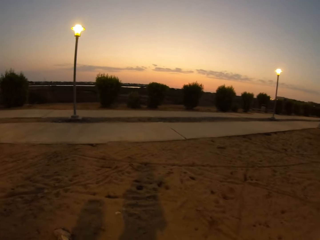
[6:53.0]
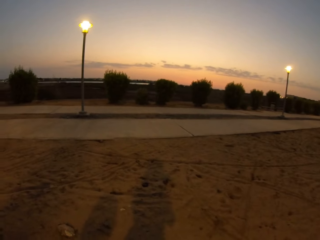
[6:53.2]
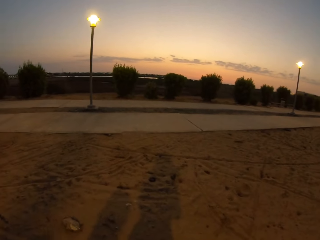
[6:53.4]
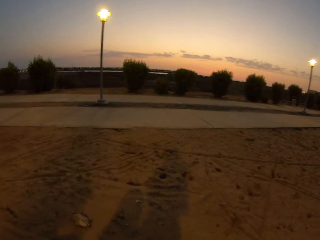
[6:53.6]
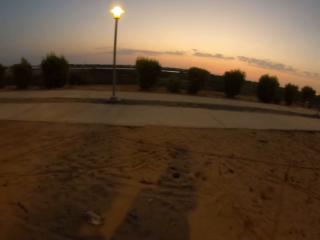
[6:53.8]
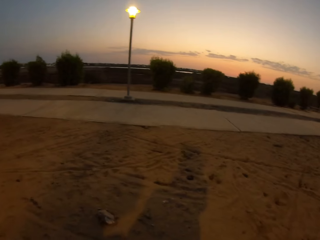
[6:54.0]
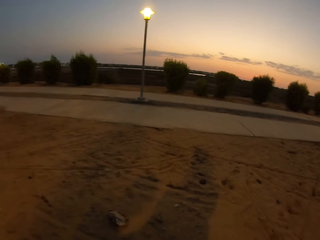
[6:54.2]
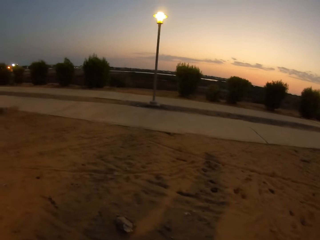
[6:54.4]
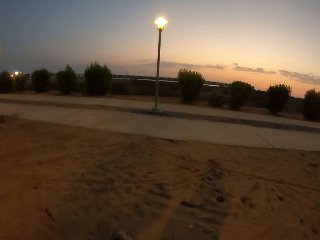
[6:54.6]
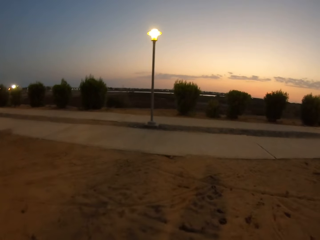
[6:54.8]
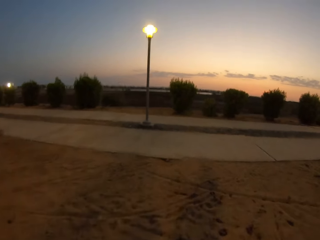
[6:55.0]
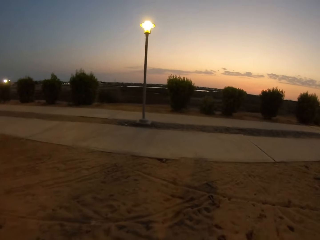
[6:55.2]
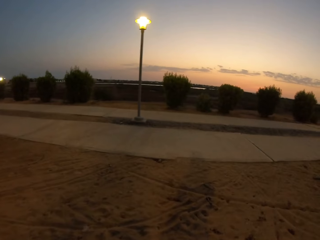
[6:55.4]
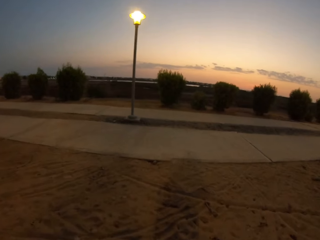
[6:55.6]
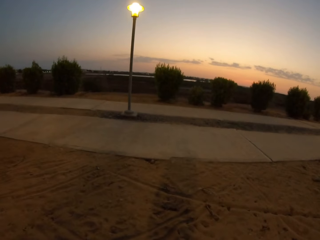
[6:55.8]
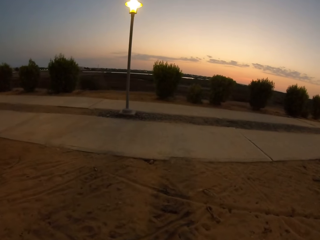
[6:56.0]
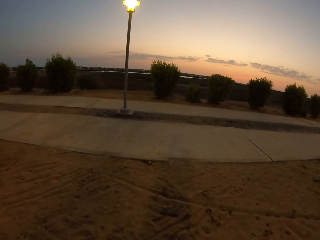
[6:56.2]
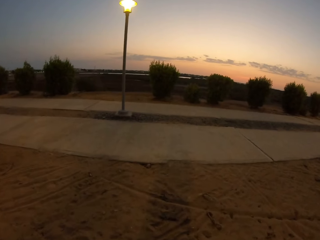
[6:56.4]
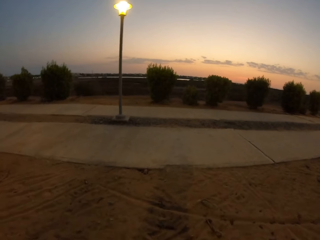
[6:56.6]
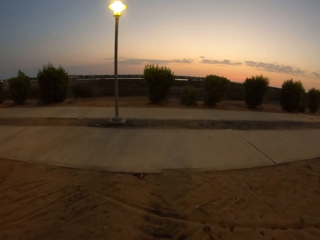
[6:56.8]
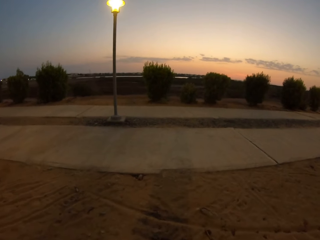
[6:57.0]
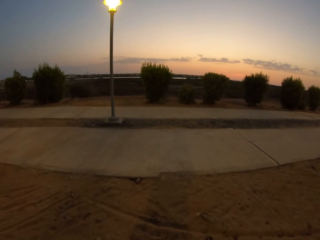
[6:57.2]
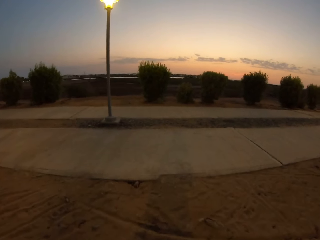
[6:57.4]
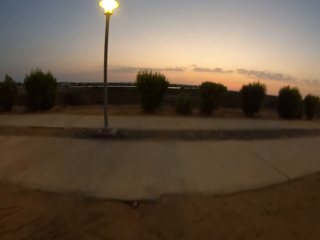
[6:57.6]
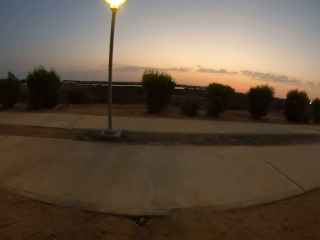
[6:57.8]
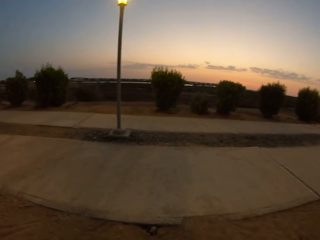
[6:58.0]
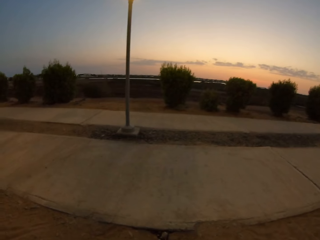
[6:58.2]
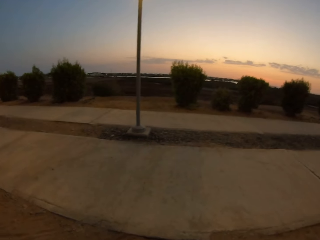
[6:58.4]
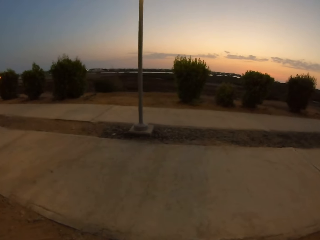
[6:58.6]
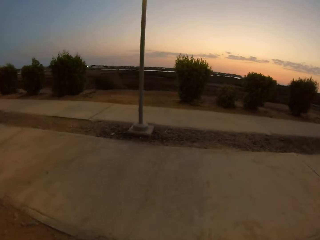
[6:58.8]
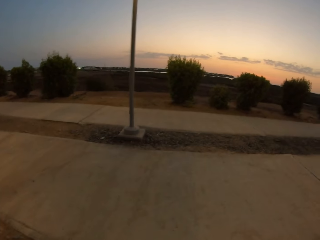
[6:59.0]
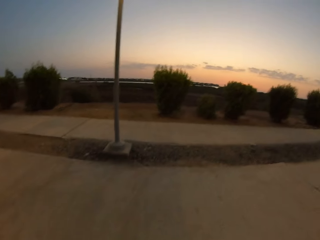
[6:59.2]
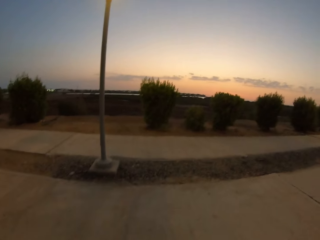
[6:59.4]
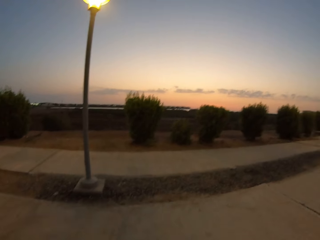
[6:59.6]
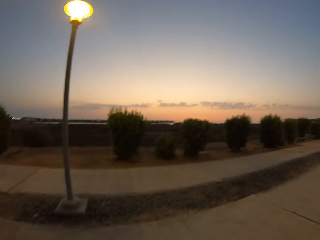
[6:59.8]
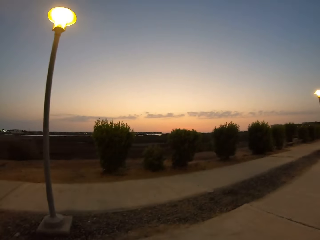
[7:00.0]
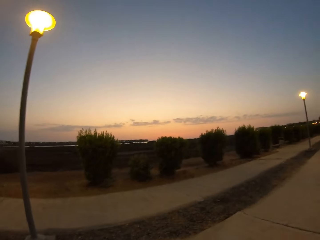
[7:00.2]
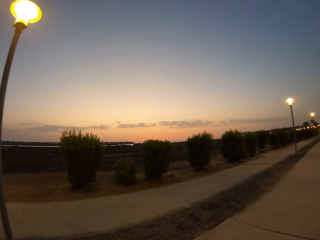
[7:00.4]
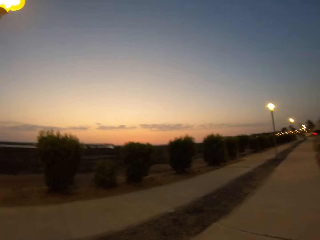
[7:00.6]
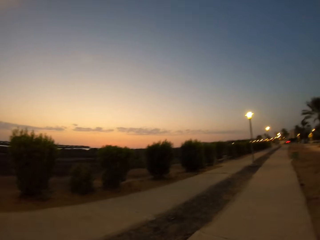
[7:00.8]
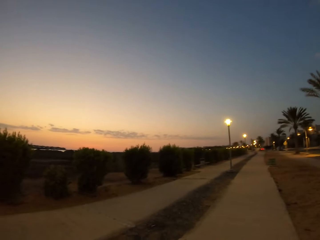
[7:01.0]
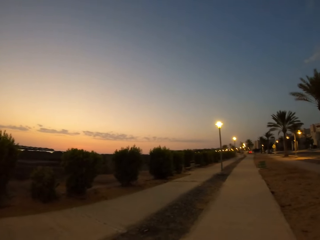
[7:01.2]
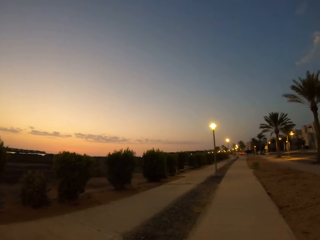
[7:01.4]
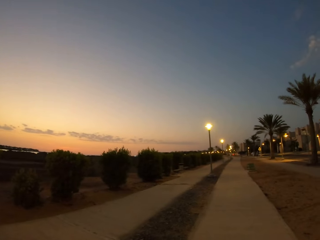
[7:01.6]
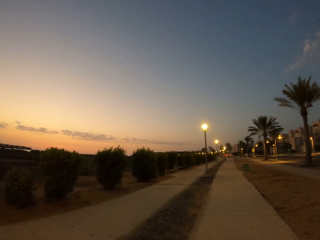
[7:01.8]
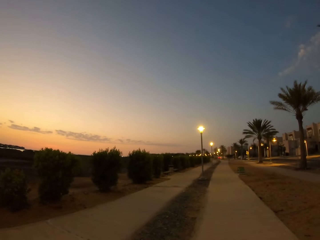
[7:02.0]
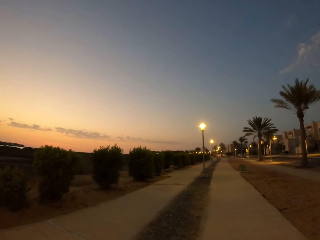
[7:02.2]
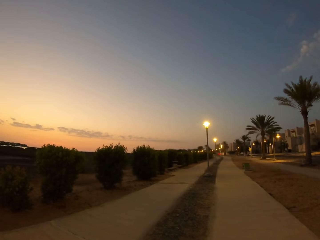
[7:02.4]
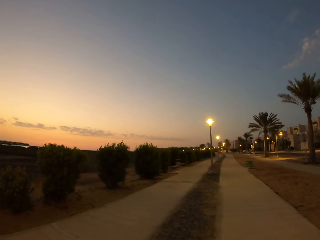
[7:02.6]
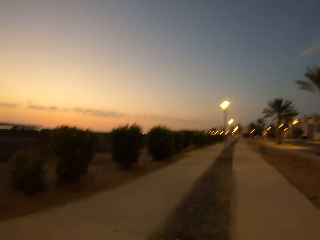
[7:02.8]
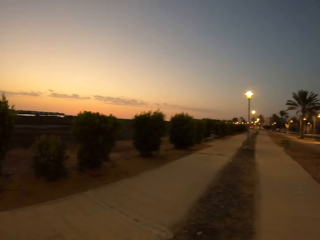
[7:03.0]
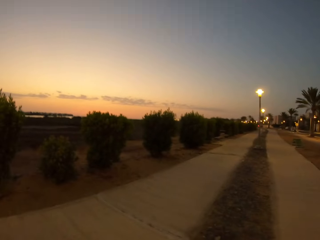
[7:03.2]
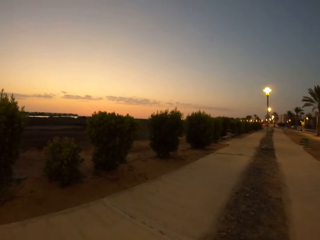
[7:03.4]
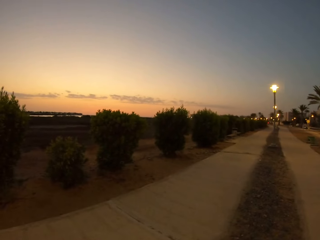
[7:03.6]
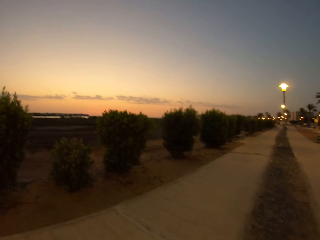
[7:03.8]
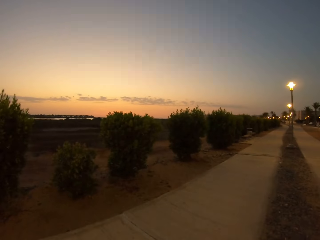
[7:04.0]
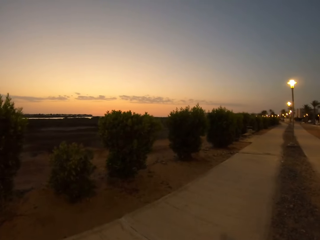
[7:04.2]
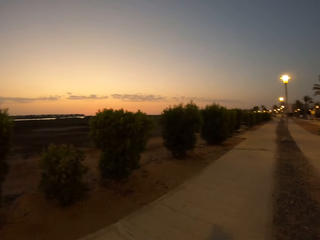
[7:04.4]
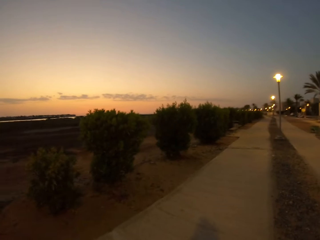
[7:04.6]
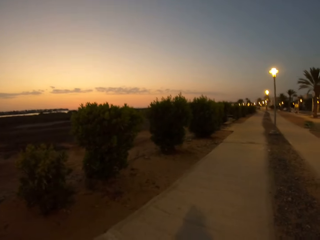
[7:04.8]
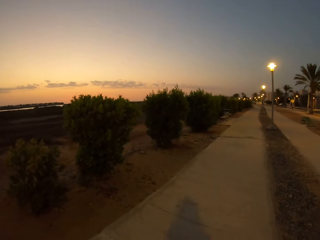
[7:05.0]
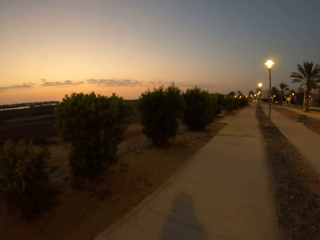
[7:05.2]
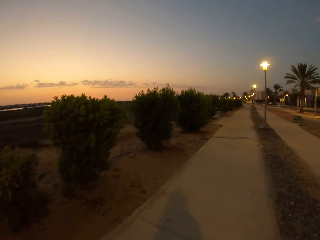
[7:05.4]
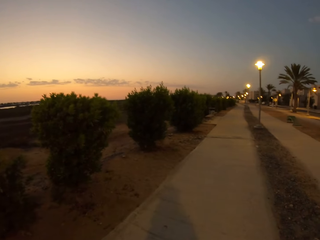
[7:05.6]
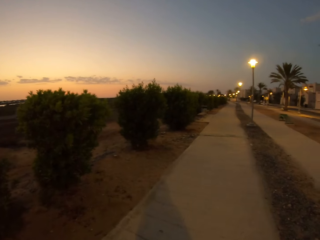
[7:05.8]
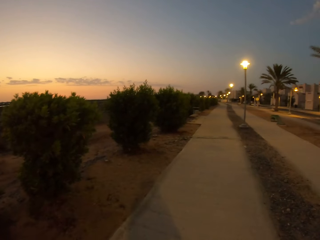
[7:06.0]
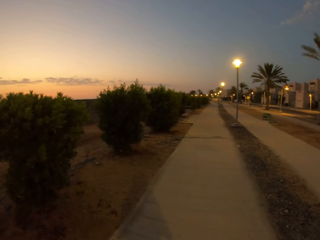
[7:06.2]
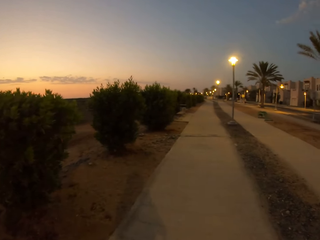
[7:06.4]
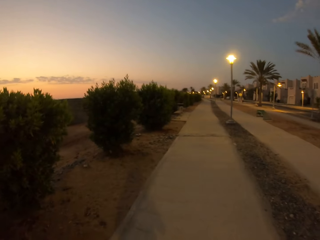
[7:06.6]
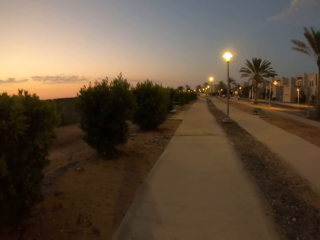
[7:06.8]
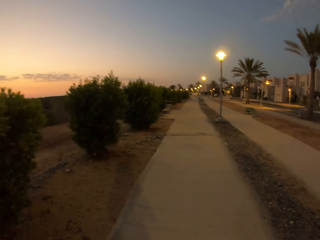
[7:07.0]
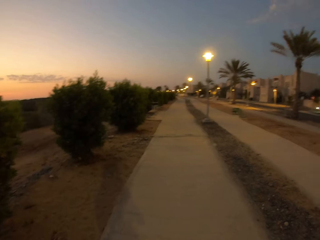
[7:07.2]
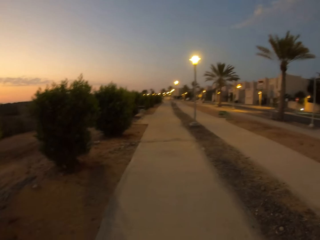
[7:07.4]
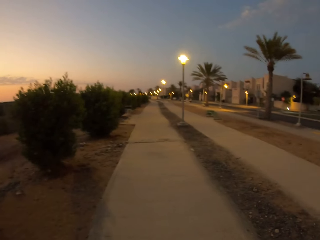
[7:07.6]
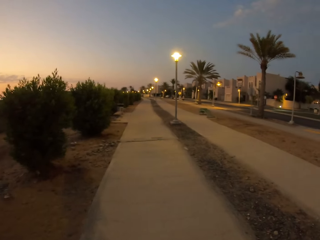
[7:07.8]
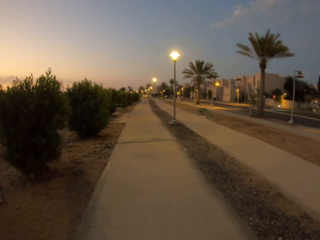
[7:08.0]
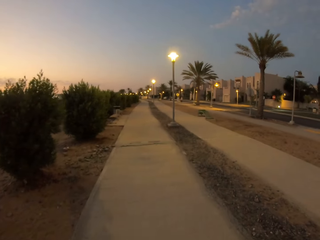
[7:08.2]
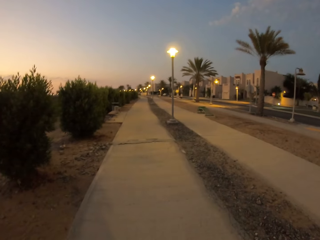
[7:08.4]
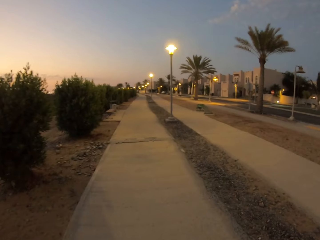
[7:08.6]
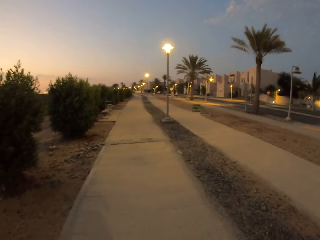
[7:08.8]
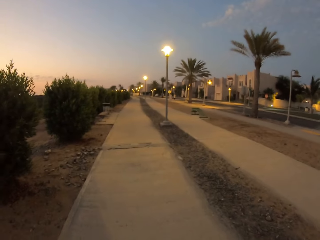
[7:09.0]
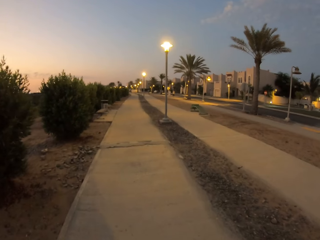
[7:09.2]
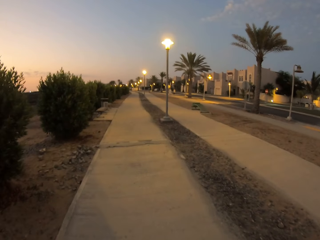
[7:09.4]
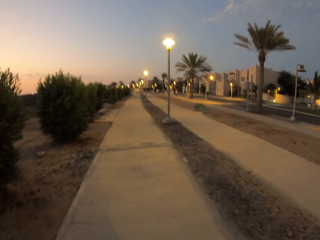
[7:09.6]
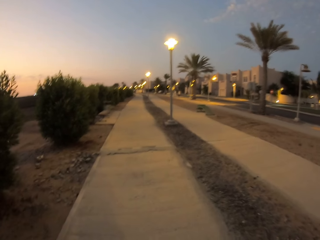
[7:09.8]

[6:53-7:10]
The camera wearer walks on the sand. They walk along the sidewalk. They move to the other sidewalk. They walk along the sidewalk.

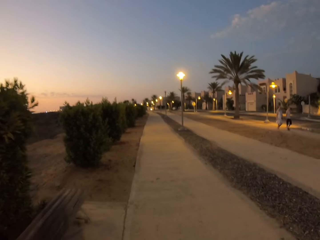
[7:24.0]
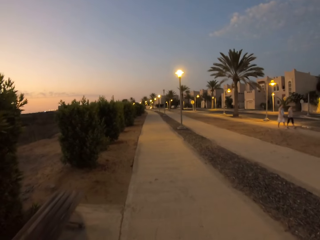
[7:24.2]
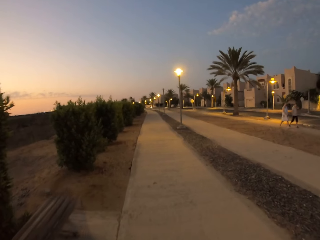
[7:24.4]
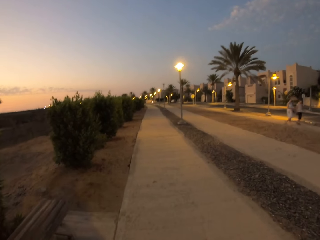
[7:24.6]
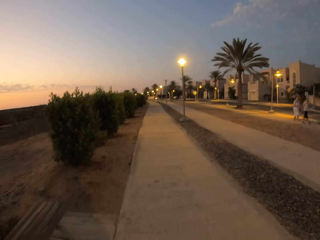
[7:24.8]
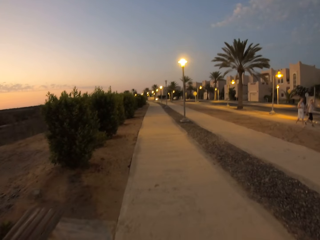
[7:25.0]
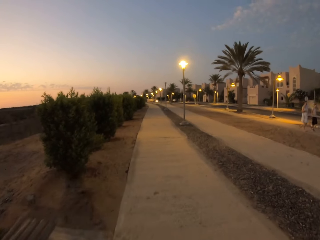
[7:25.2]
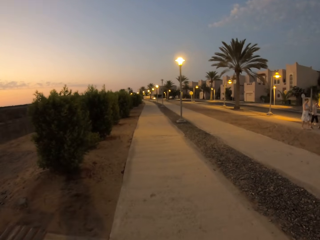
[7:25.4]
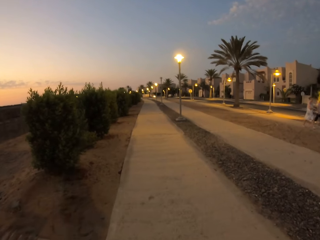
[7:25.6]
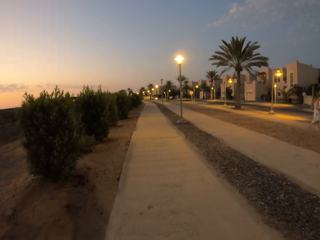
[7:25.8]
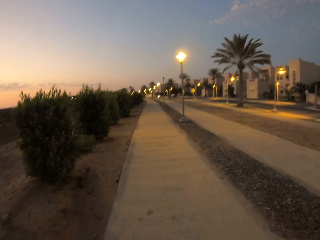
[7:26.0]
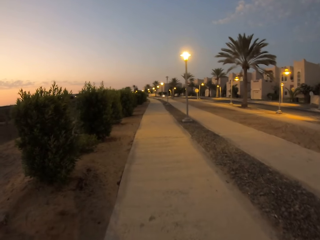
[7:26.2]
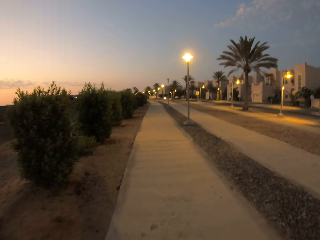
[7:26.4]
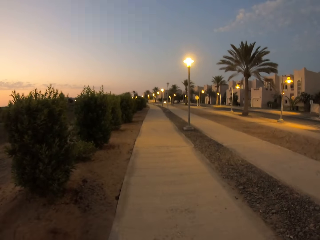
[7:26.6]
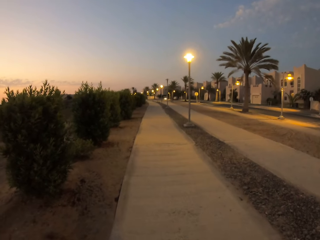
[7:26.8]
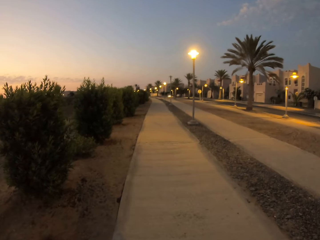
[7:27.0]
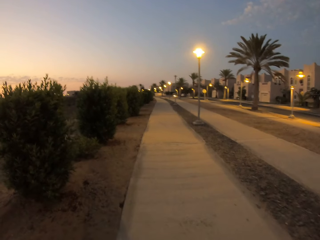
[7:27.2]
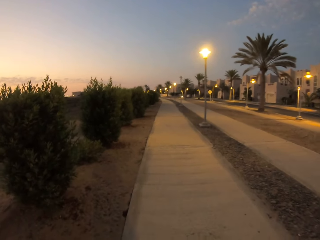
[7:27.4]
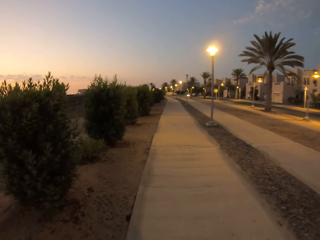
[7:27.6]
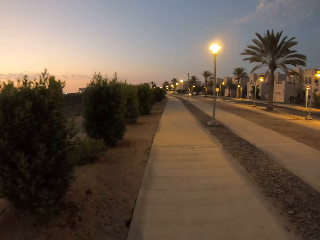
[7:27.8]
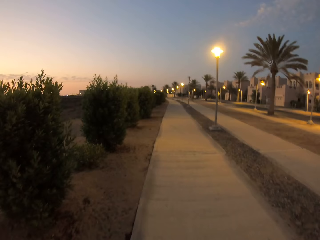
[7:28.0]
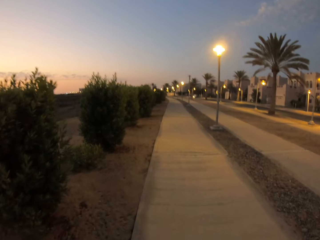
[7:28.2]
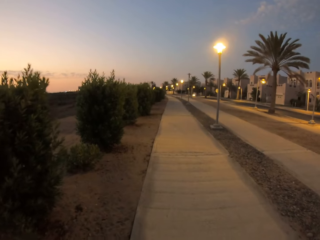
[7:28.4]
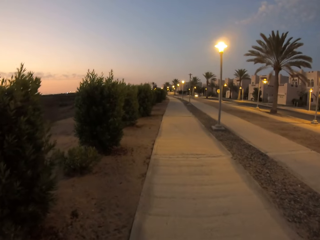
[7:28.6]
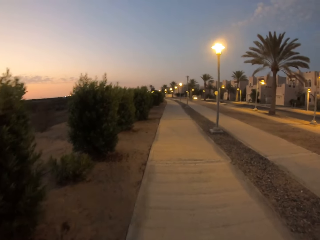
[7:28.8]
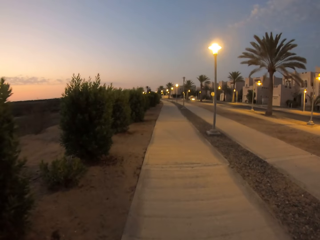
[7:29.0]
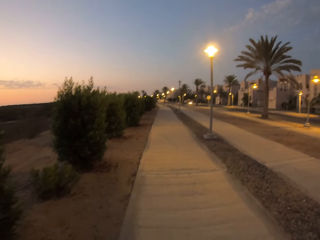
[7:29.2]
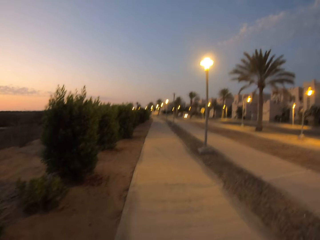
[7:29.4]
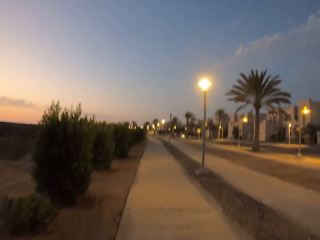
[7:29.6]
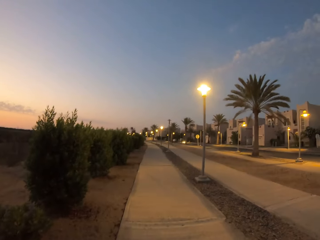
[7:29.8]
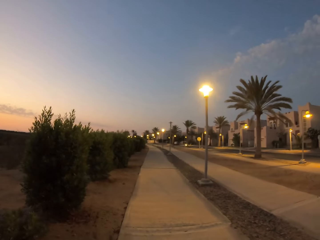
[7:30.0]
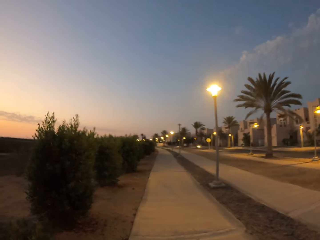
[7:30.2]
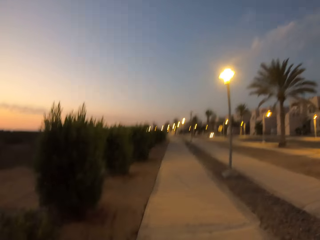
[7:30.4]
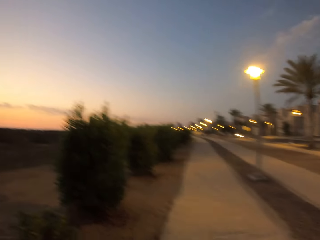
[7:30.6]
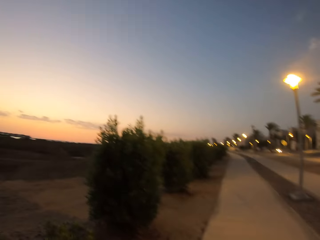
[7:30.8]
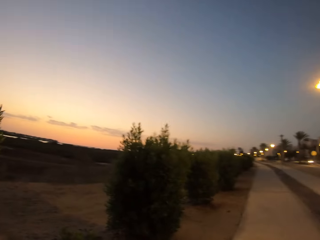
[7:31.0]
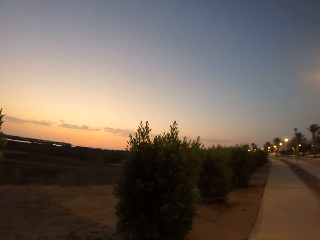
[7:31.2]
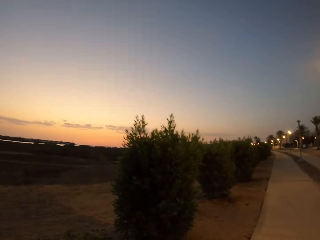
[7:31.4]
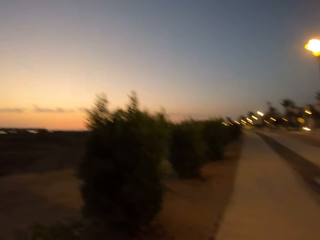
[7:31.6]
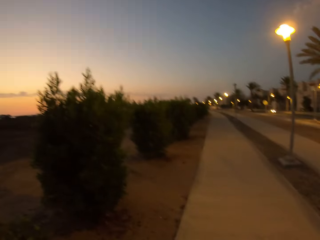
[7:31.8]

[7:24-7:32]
The camera wearer walks past pedestrians. They walk along the sidewalk.
